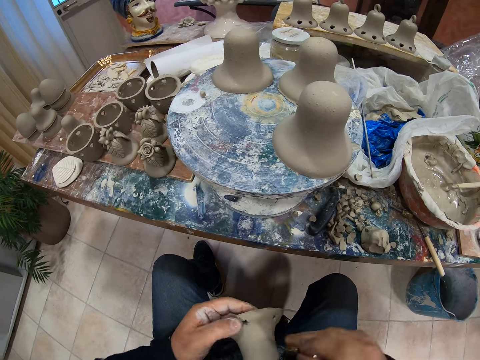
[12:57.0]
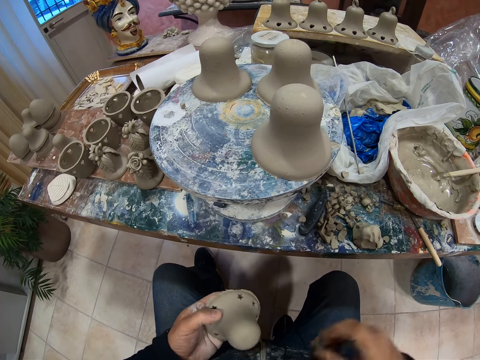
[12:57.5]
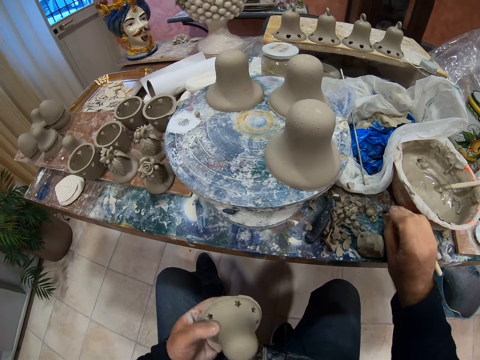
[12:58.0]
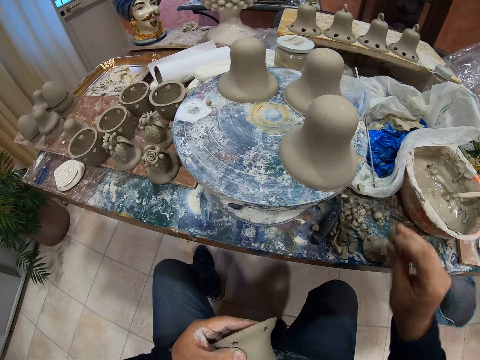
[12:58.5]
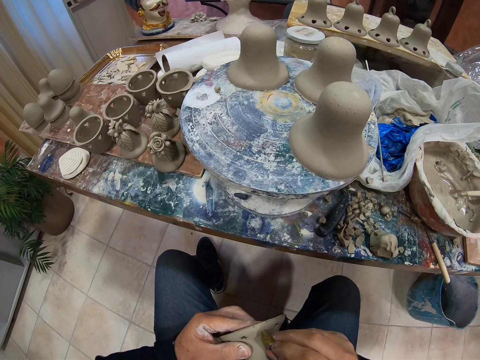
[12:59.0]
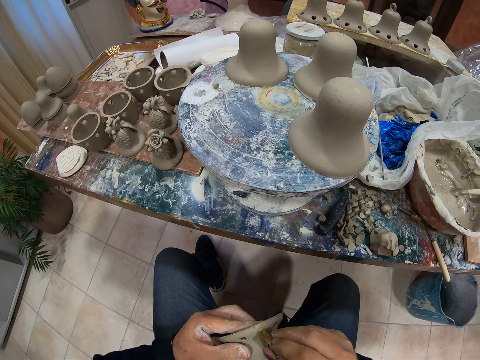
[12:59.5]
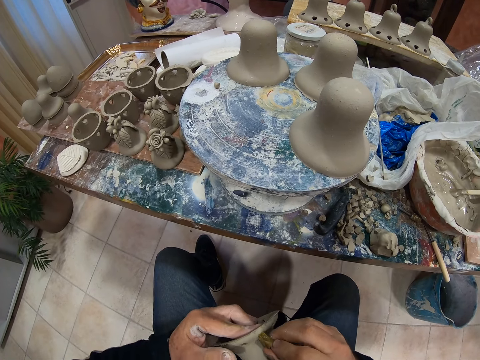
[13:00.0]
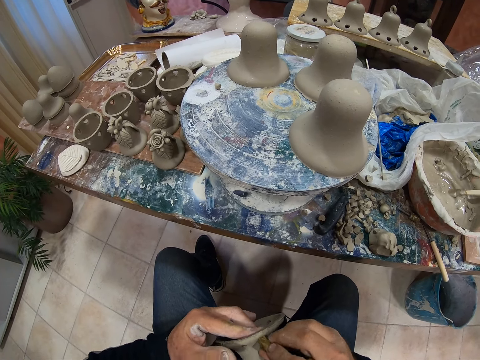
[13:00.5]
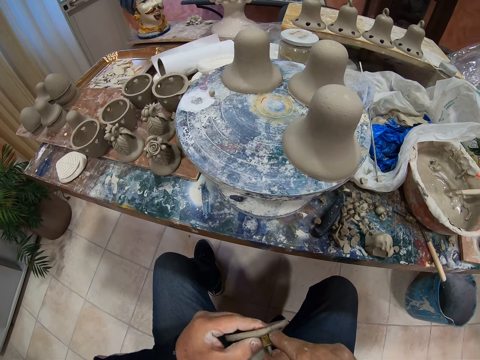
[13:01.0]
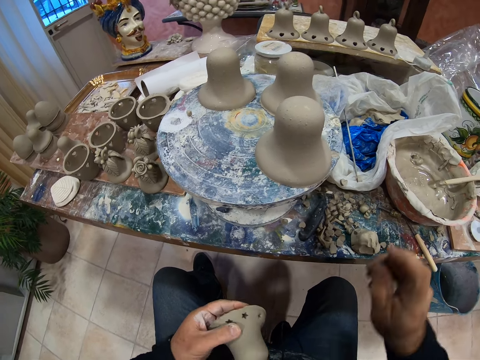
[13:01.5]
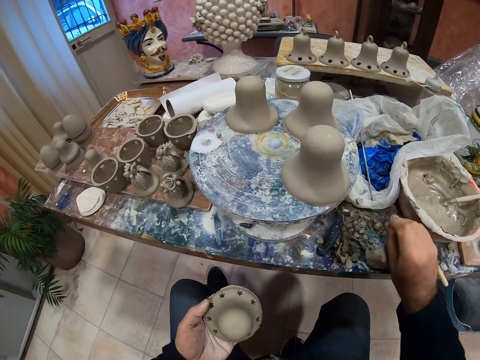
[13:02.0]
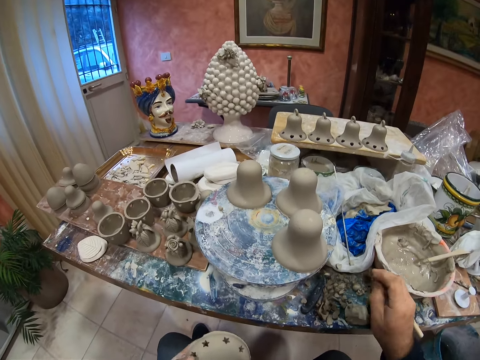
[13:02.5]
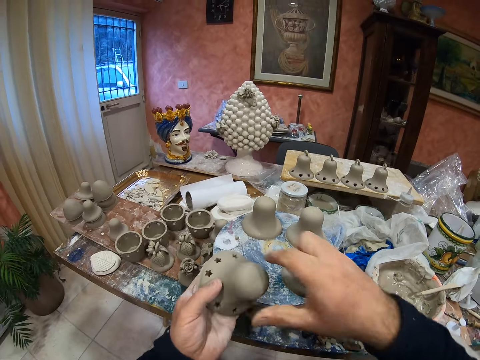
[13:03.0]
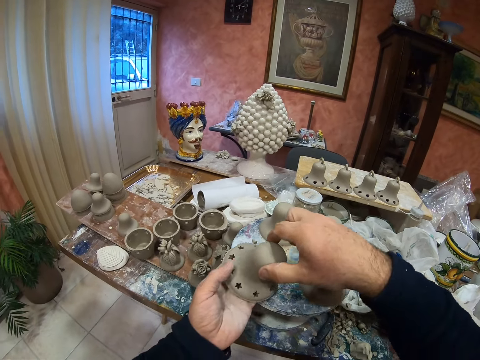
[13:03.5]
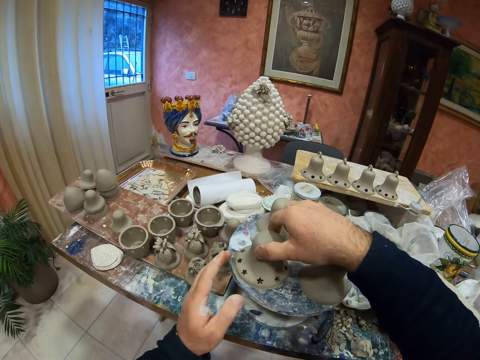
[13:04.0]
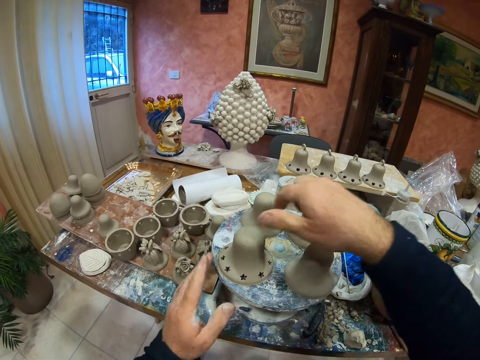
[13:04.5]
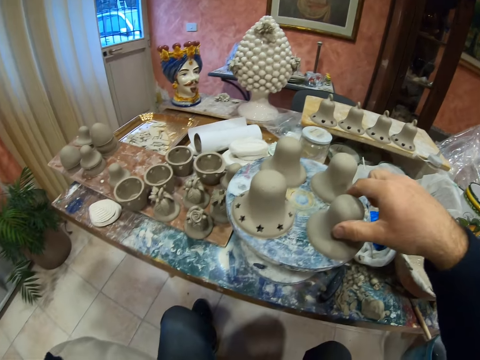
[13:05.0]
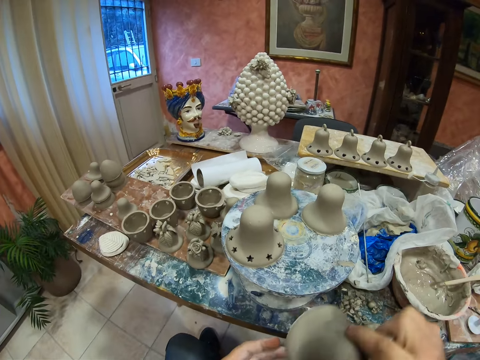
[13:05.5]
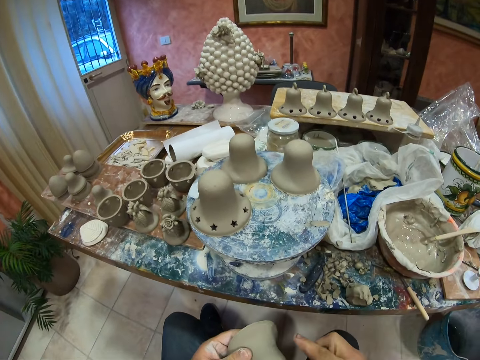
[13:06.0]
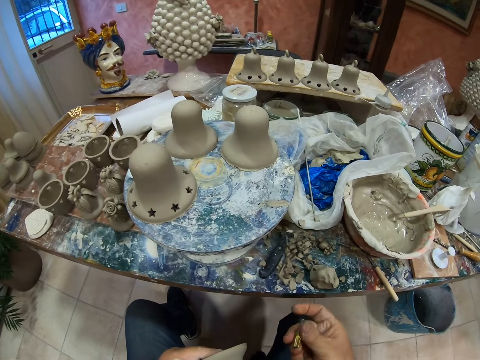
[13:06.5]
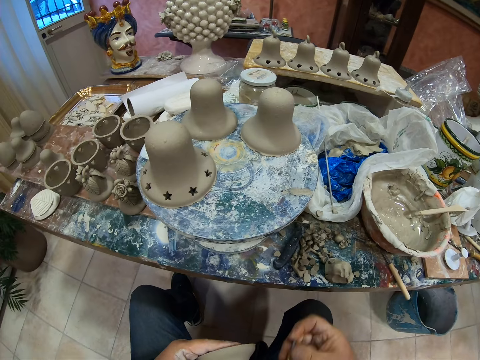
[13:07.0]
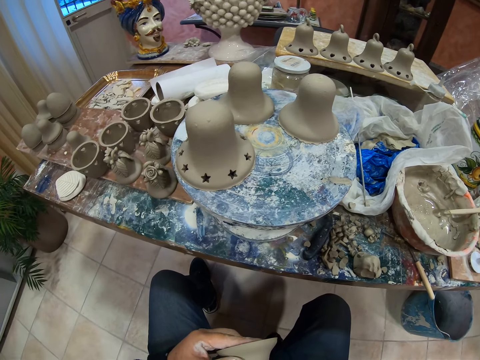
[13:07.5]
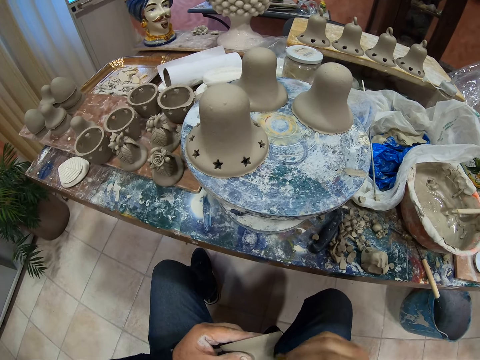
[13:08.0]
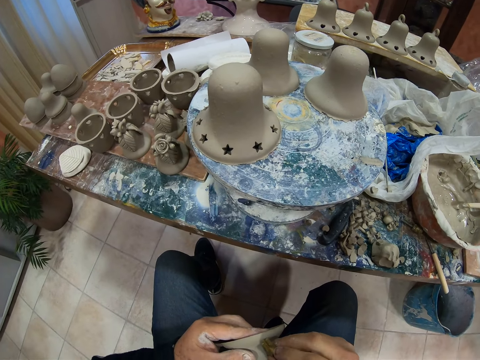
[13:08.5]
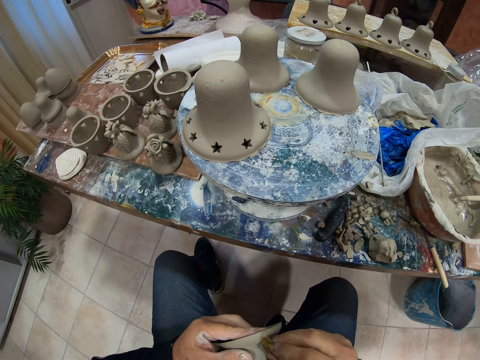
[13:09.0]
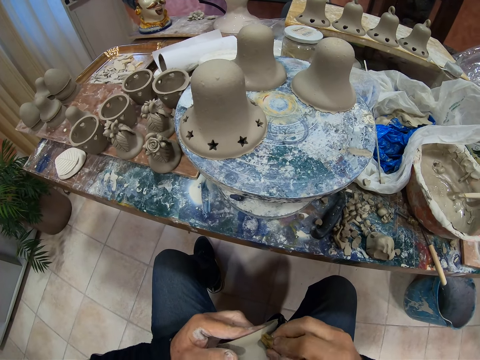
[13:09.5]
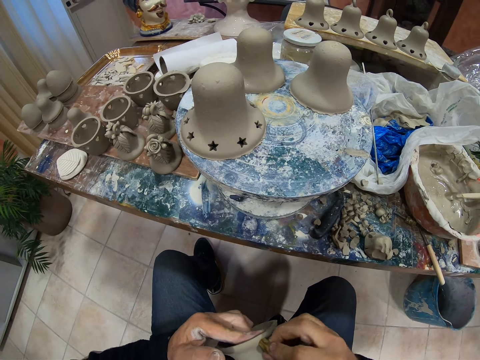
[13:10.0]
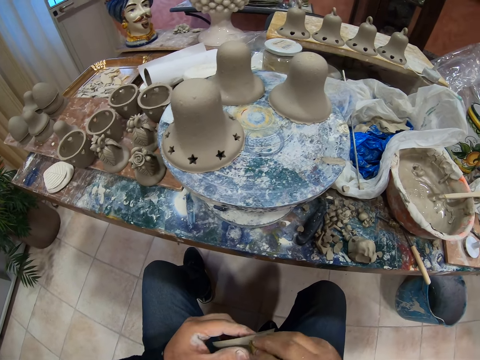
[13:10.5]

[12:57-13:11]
The camera wearer puts the vessel remains on the table. They make a hole on the vessel or pottery clay mold with a round object. They put the vessel remains on the table. They place the pottery clay mold on the plate. They pick up the pottery clay mold. They make decoration holes on the pottery clay mold with the round object.

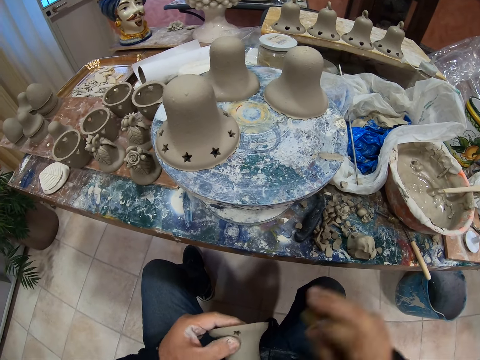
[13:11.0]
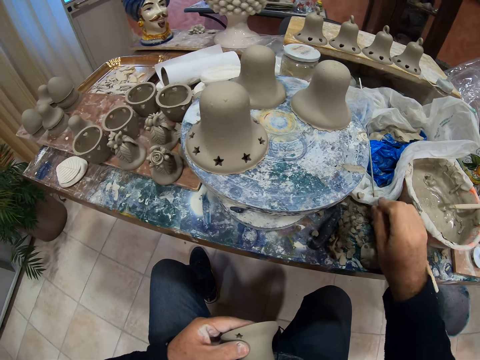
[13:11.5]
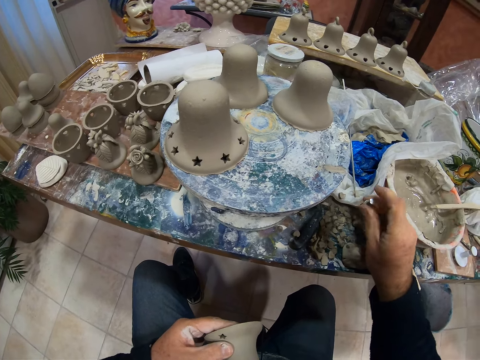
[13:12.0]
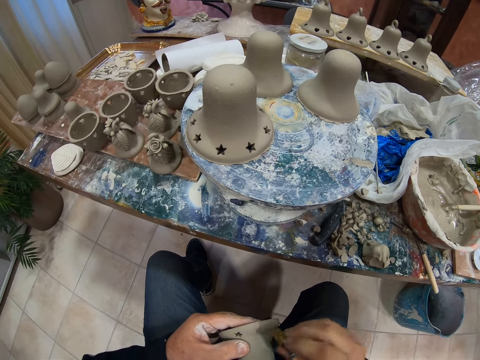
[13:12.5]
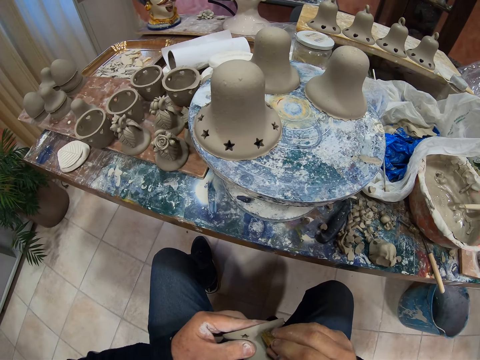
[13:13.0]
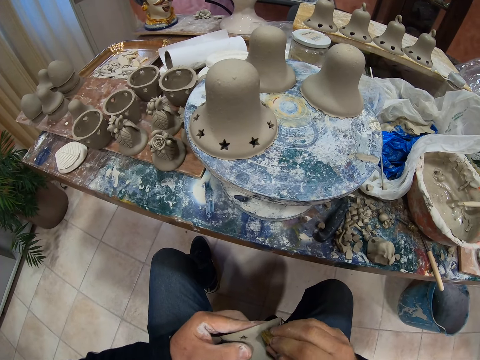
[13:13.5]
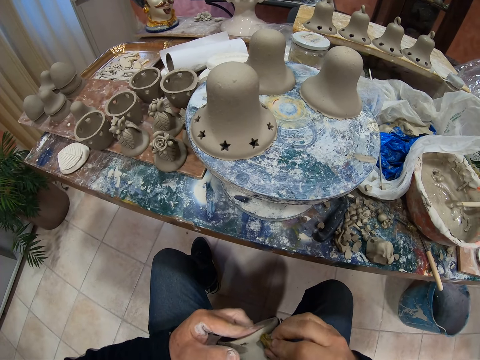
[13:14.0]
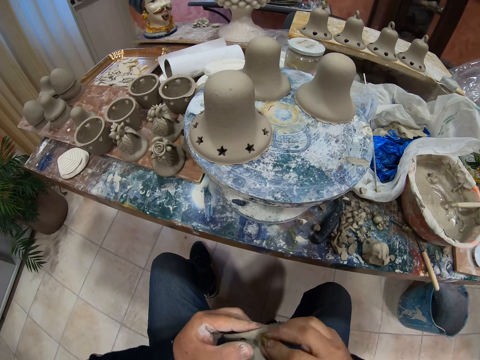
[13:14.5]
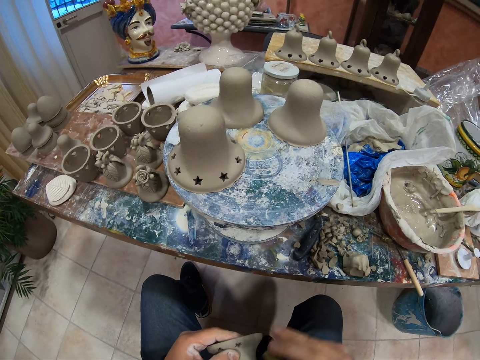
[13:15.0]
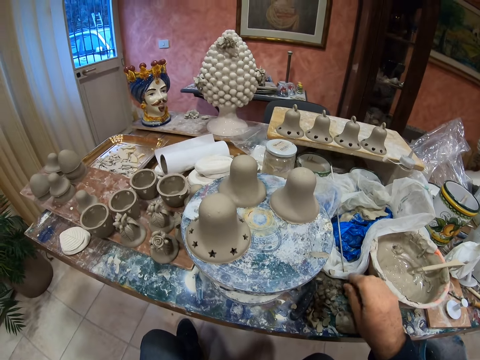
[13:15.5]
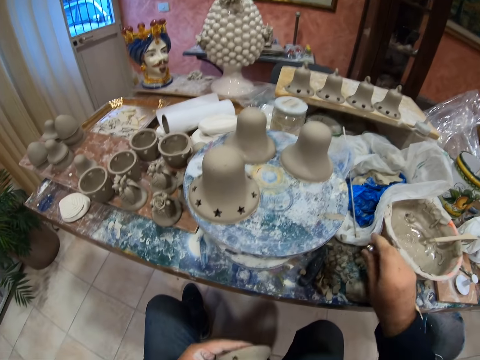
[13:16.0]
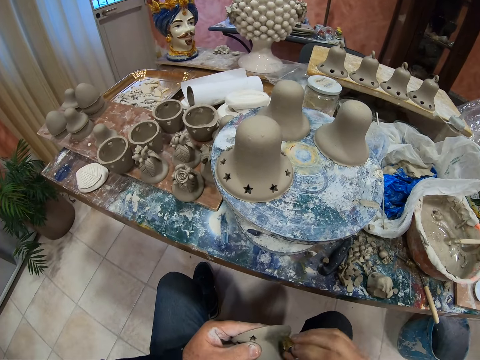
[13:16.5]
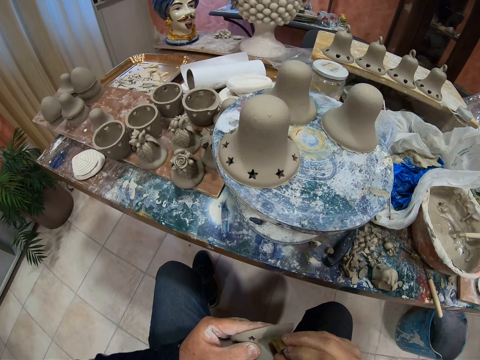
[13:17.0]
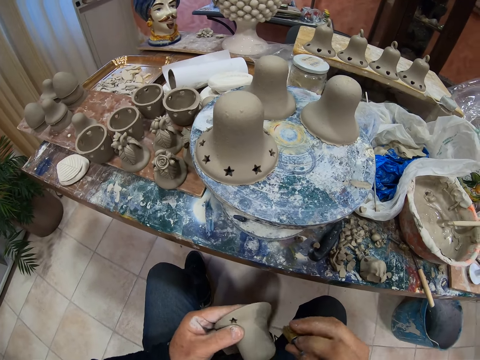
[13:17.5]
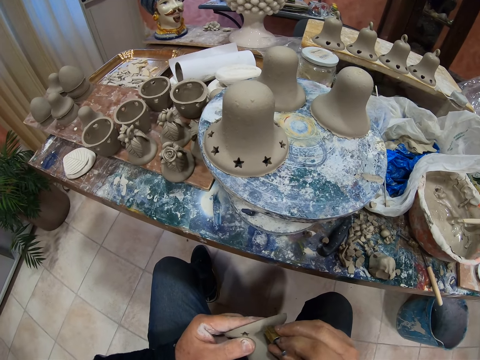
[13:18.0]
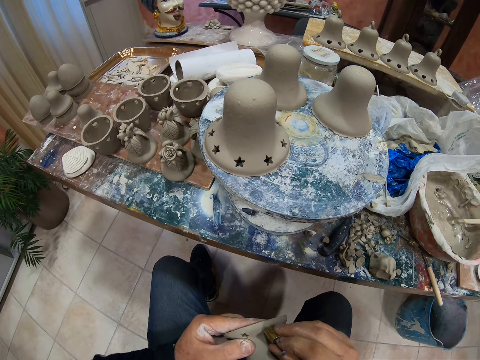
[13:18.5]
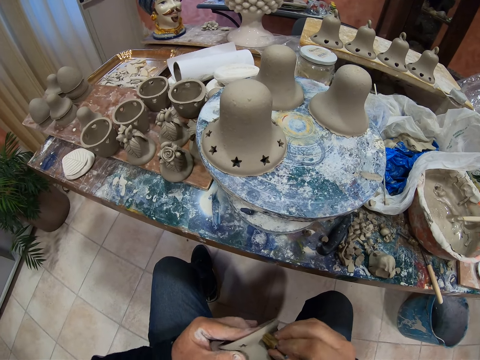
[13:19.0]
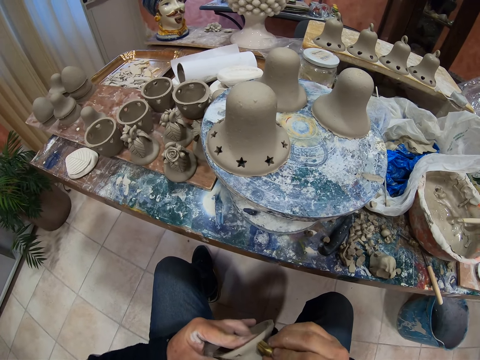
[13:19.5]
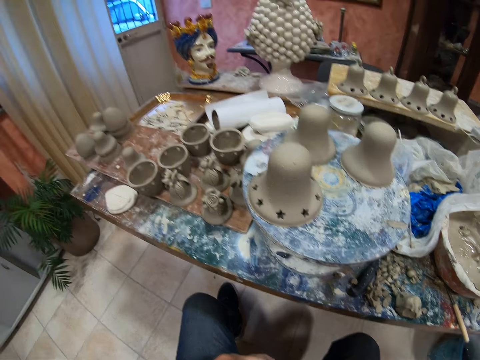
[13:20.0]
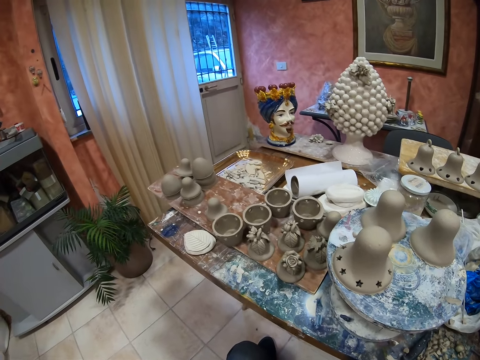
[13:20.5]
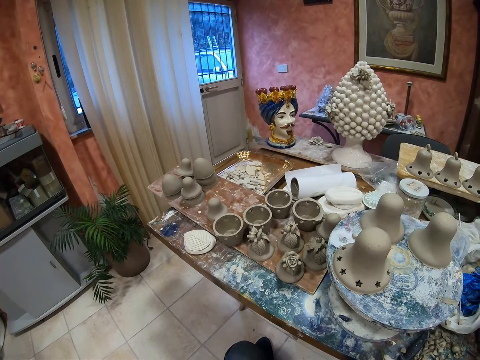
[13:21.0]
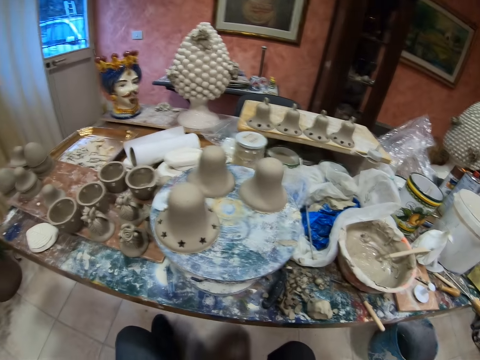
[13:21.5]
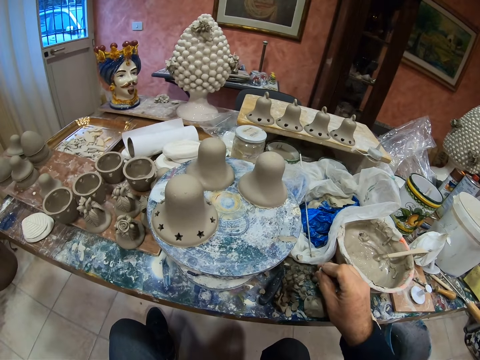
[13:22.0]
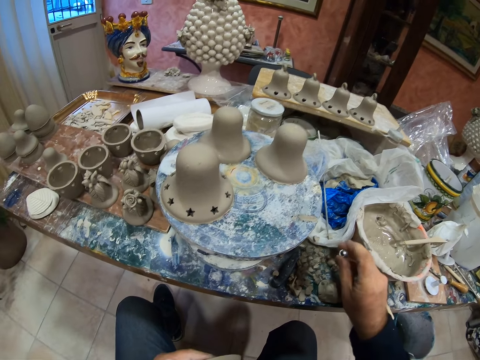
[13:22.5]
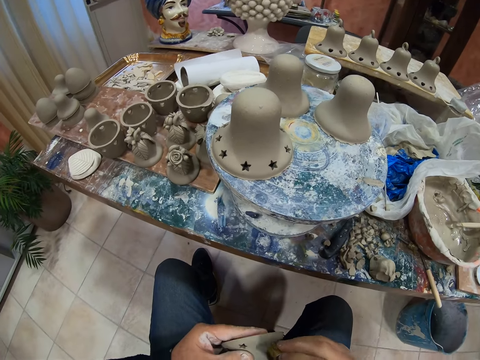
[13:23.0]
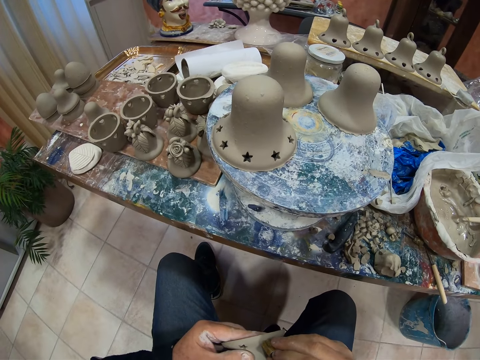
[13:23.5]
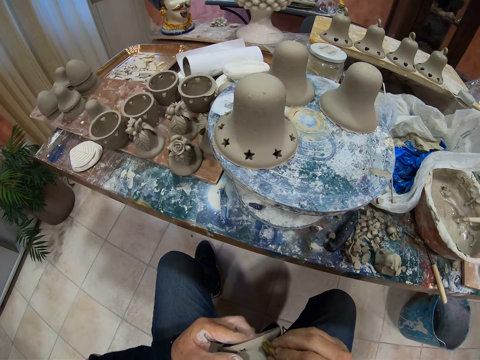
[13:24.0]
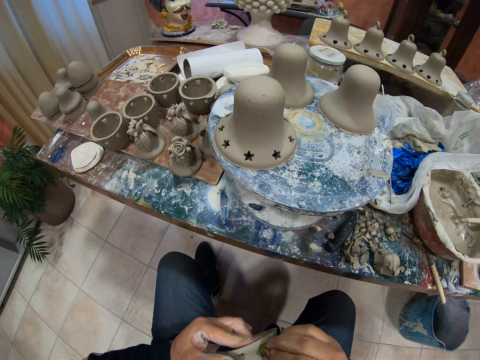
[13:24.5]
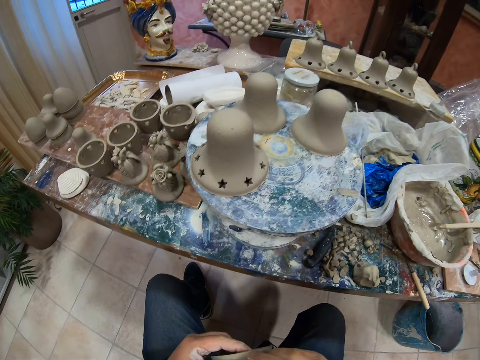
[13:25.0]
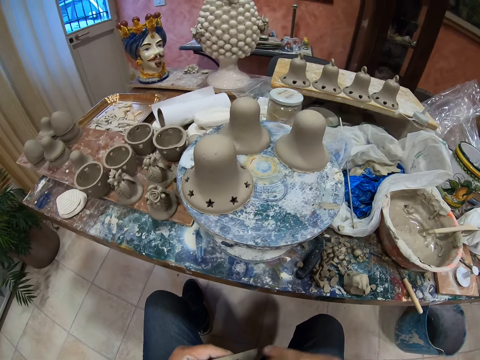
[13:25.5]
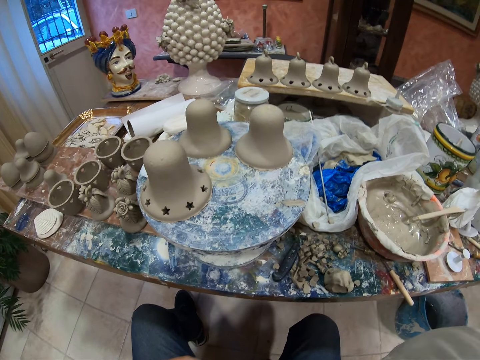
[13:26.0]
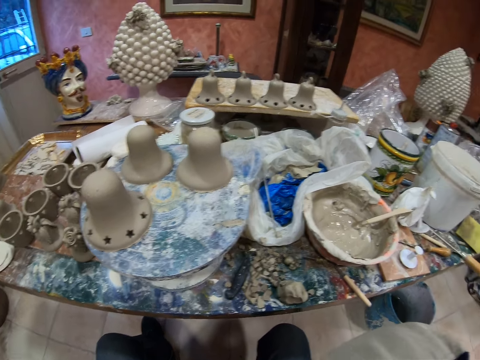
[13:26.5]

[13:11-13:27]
The camera wearer puts the vessel remains on the table. They make a hole on the vessel with a round object. They put the vessel remains on the table. They make a hole on the vessel with the round object. They put the vessel remains on the table. They make a hole on the vessel with the round object.
